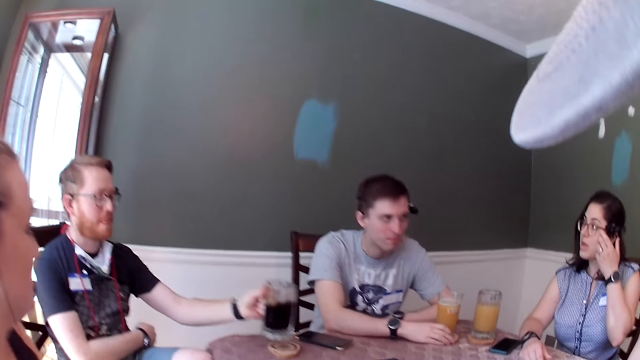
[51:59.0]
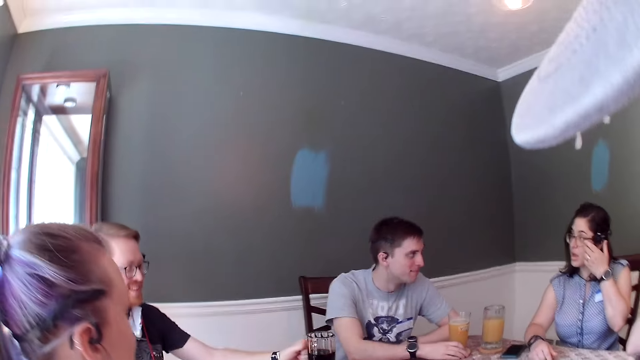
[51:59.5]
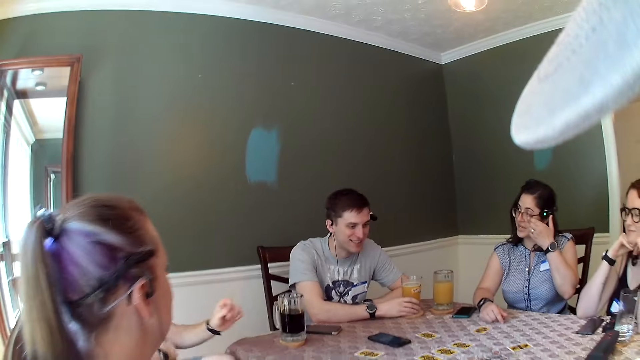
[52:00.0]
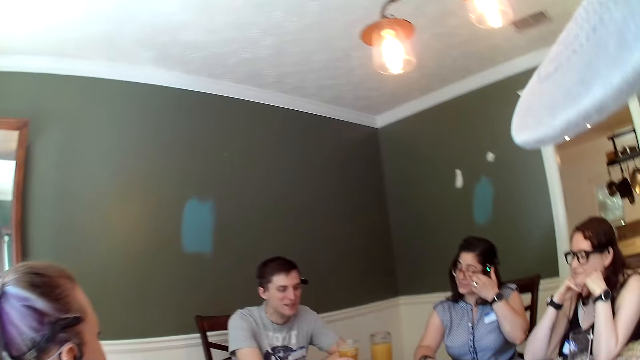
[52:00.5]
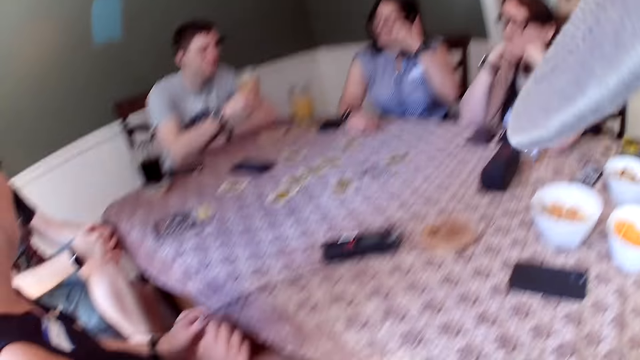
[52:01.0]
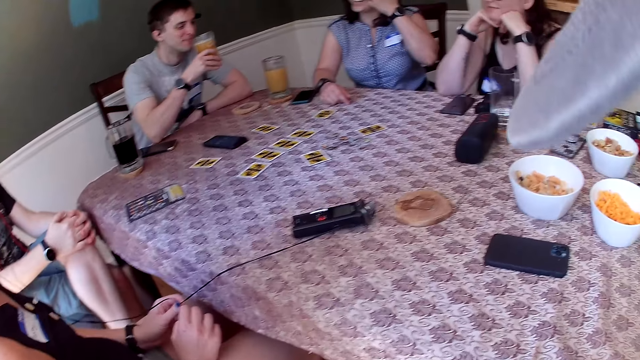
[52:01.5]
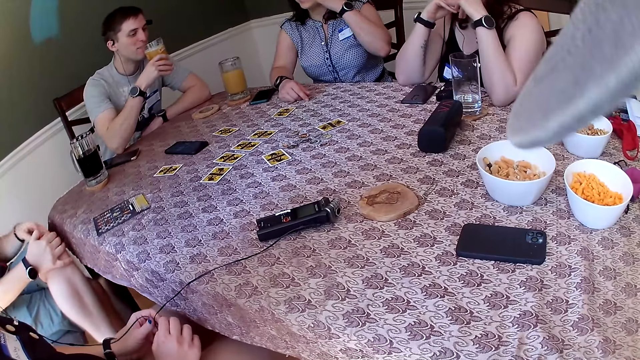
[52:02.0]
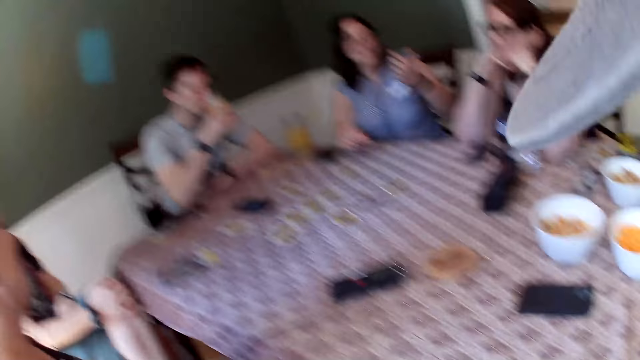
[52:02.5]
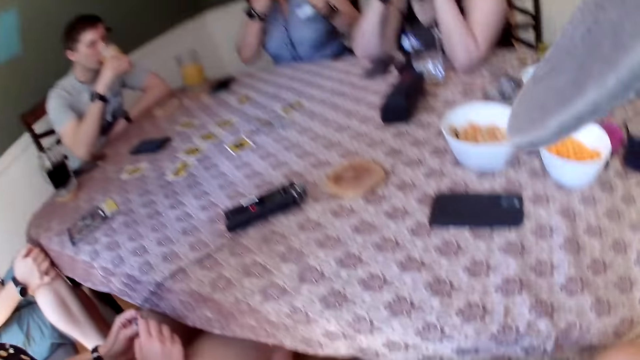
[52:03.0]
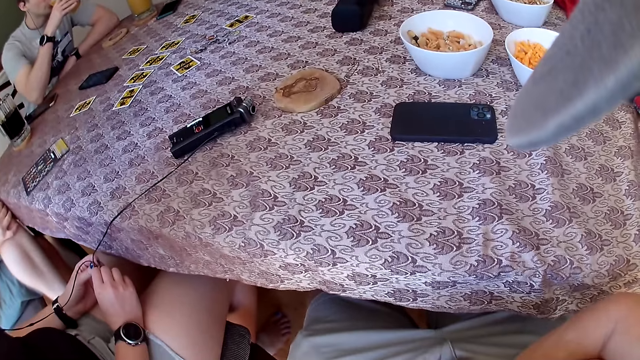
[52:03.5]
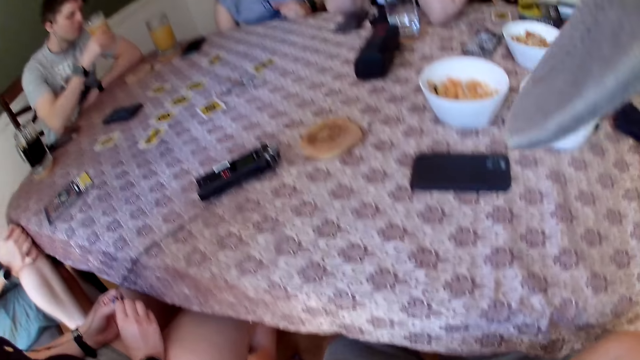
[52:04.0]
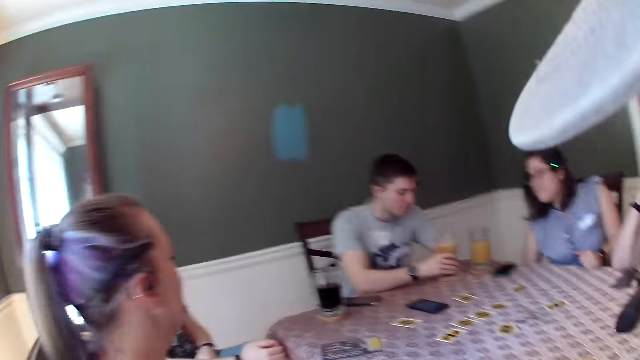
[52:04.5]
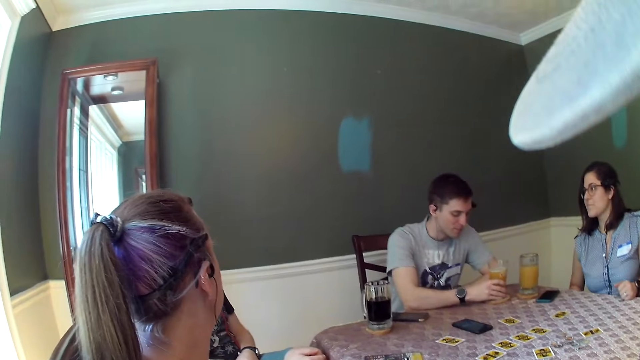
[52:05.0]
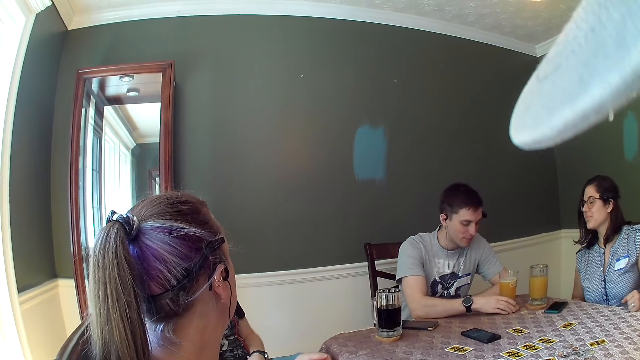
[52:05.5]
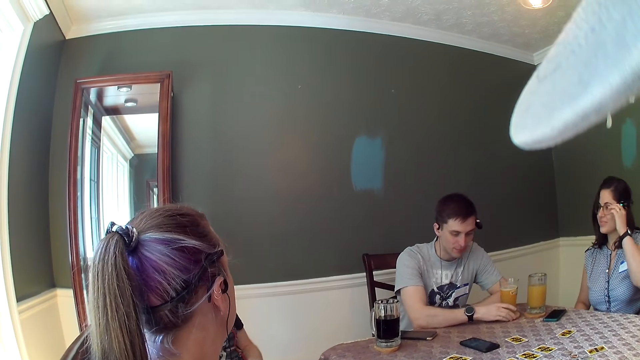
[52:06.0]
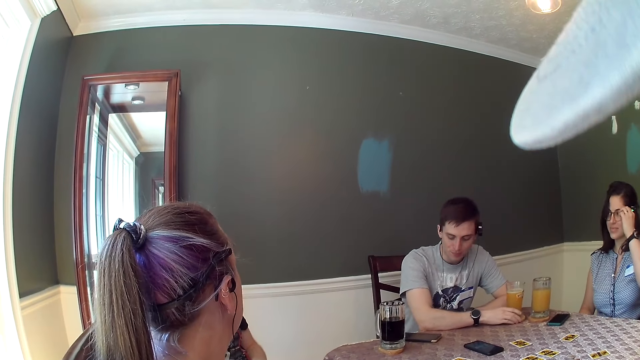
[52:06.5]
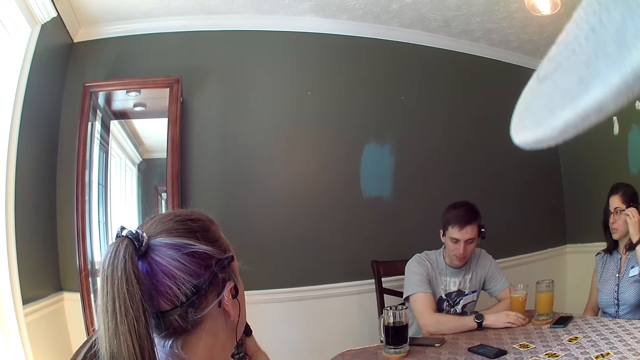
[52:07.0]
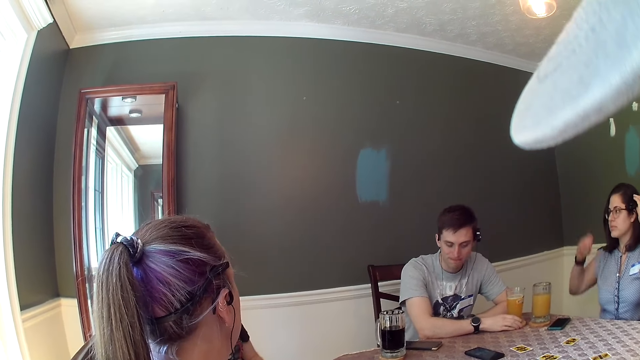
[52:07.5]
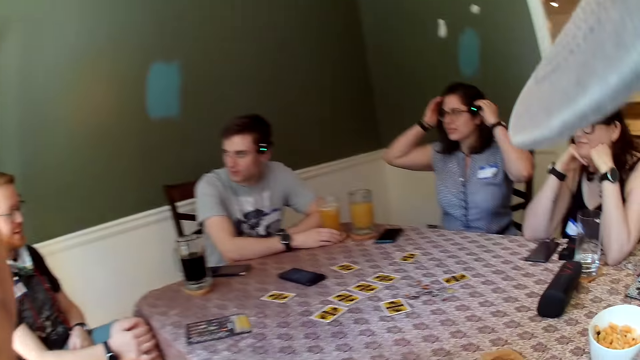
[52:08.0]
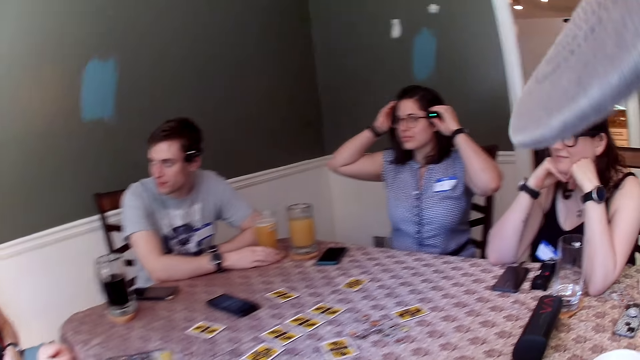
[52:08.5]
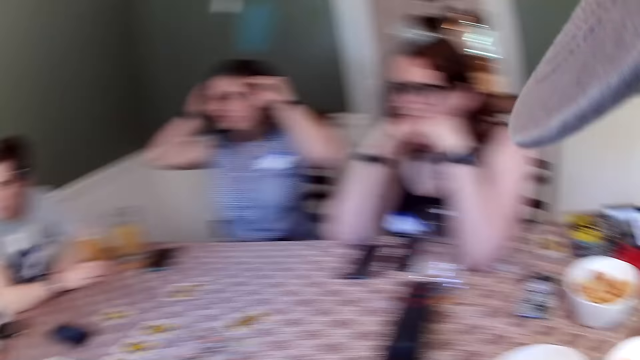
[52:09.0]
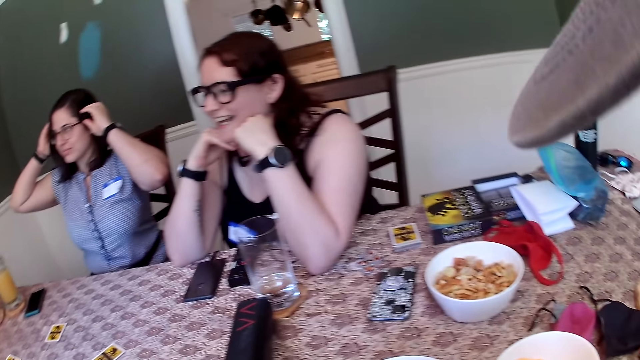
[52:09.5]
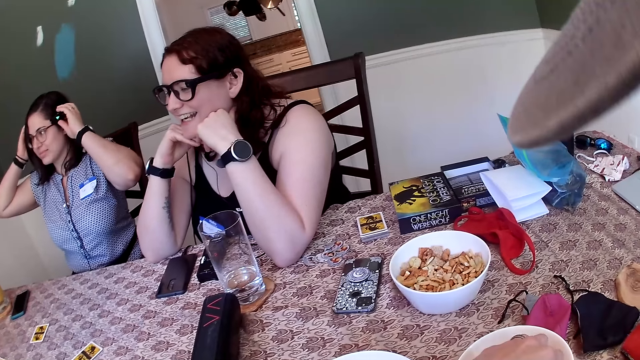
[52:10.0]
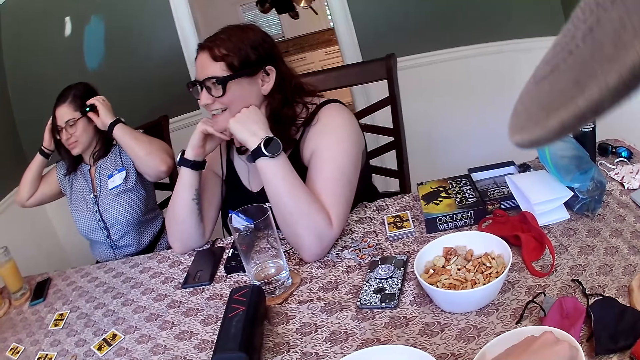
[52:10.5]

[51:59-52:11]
A man drops the cup of drink on the table with his left hand. Another man picks up the cup of drink from the table with his right hand. The second man drinks from the cup and drops the cup of drink on the table with his right hand. The first man interacts with the camera wearer, a woman, the second man, another woman and a third woman.

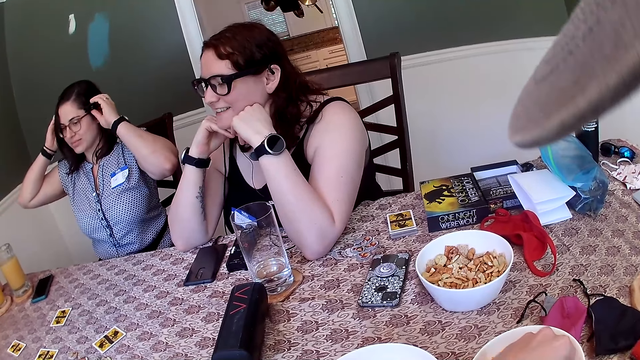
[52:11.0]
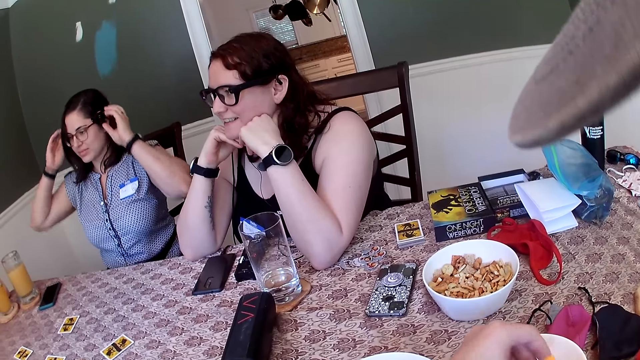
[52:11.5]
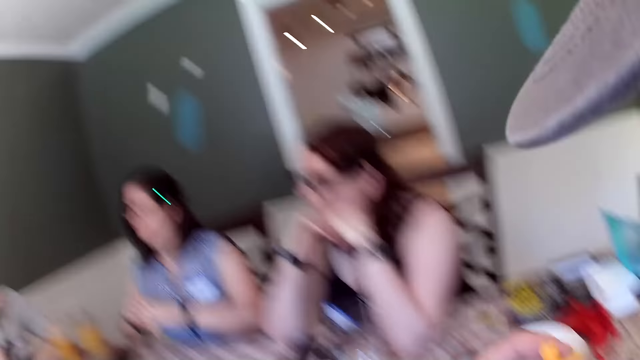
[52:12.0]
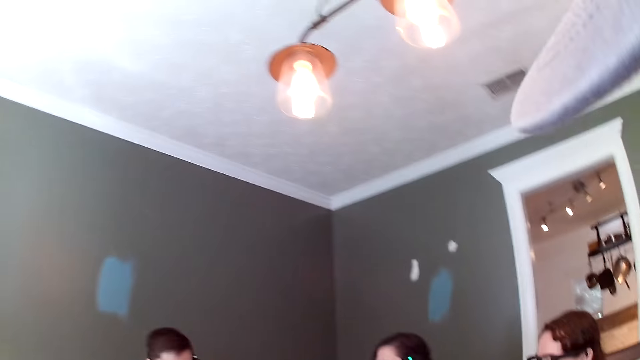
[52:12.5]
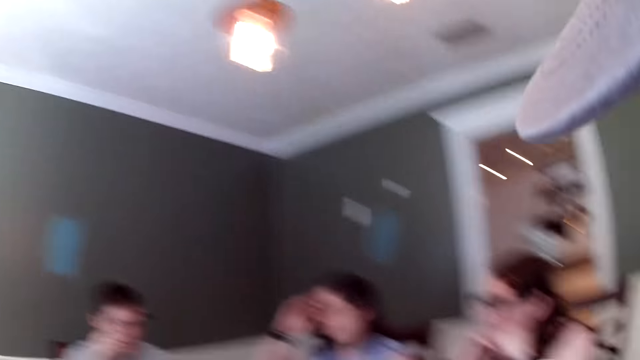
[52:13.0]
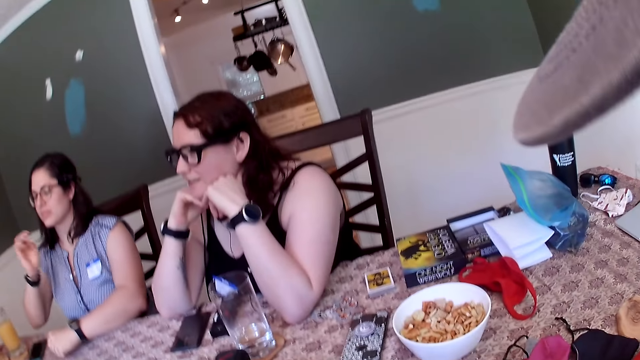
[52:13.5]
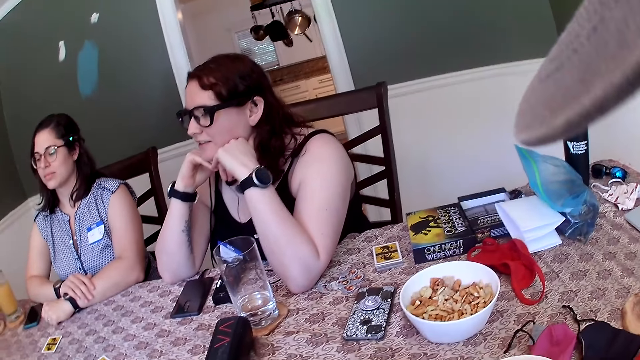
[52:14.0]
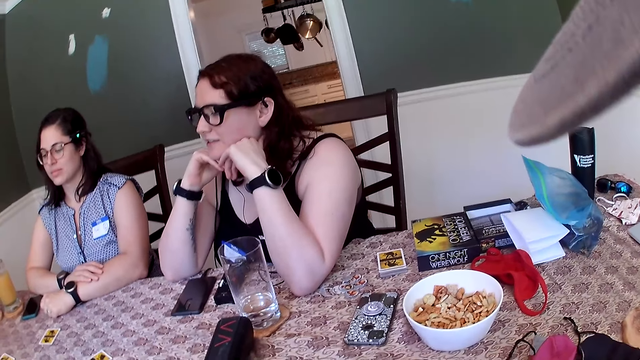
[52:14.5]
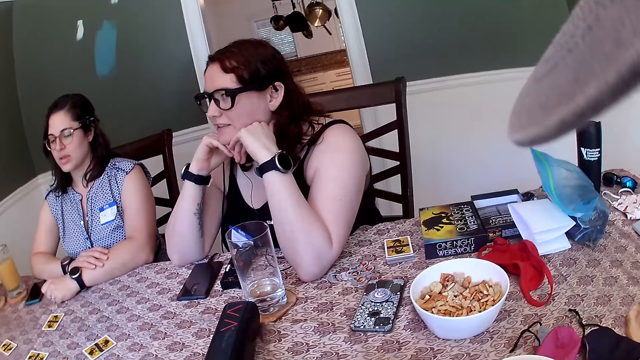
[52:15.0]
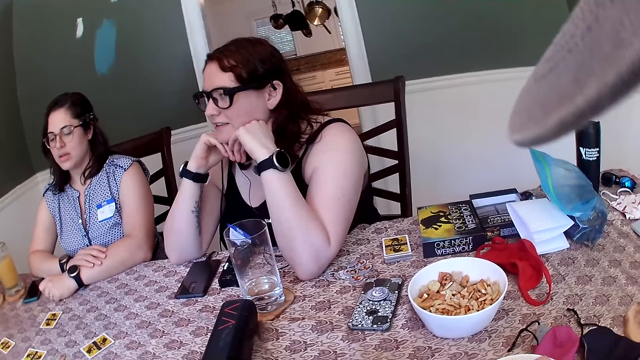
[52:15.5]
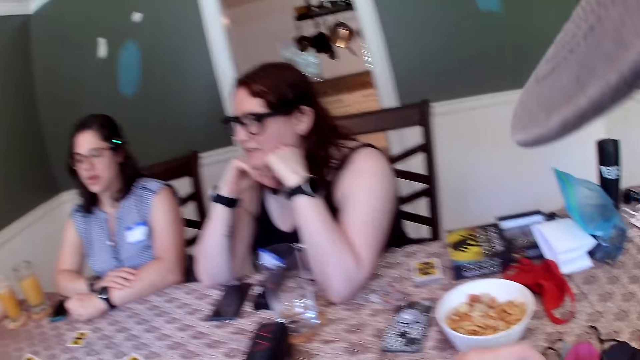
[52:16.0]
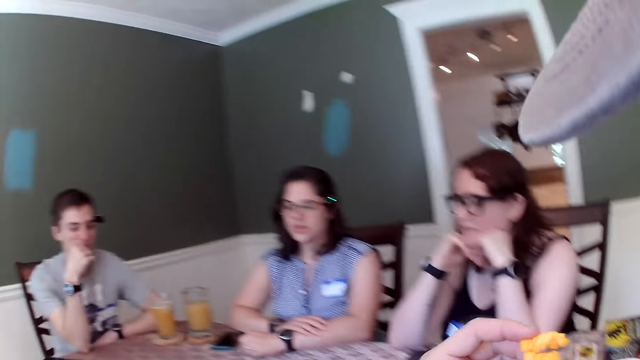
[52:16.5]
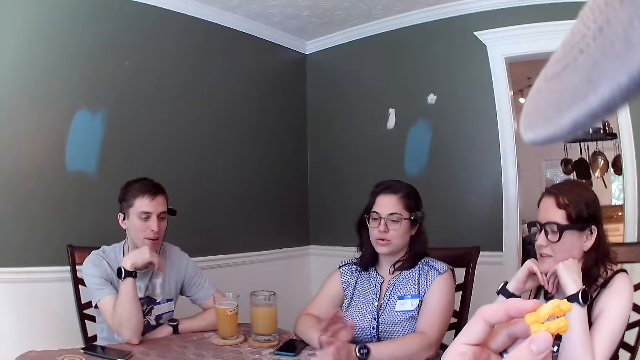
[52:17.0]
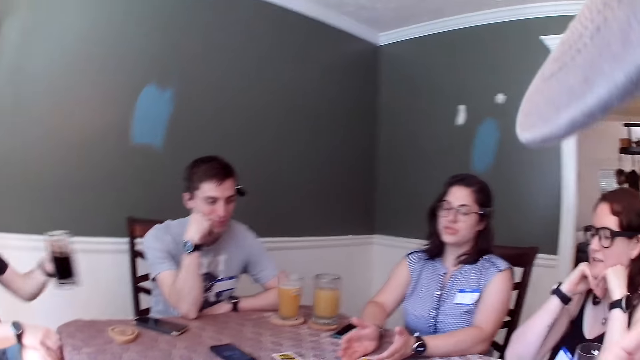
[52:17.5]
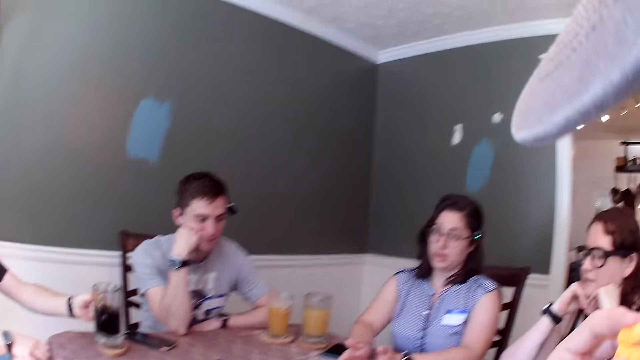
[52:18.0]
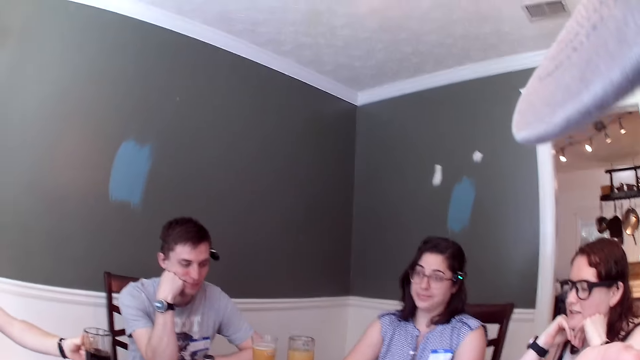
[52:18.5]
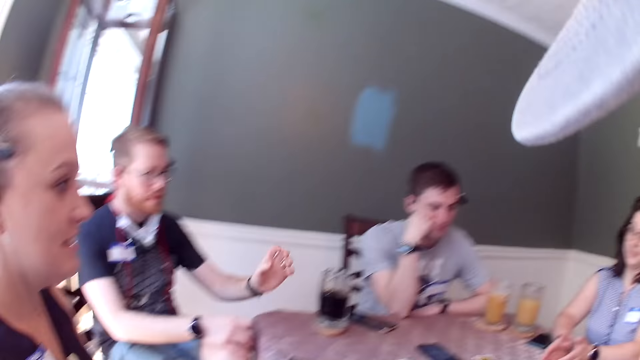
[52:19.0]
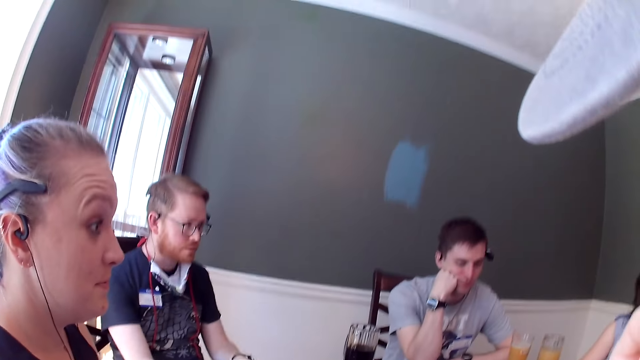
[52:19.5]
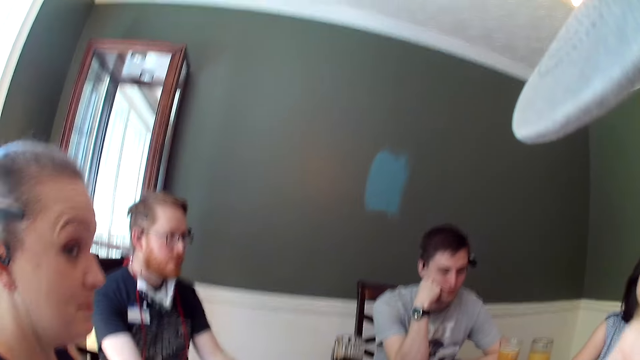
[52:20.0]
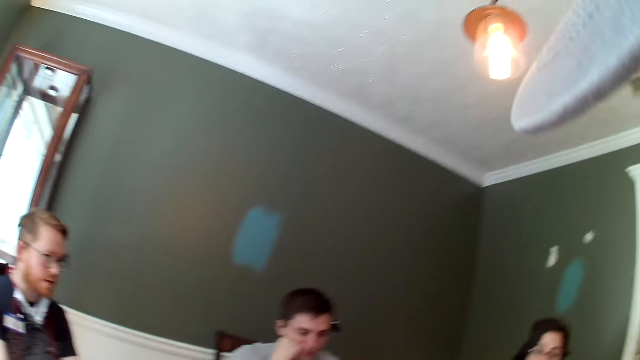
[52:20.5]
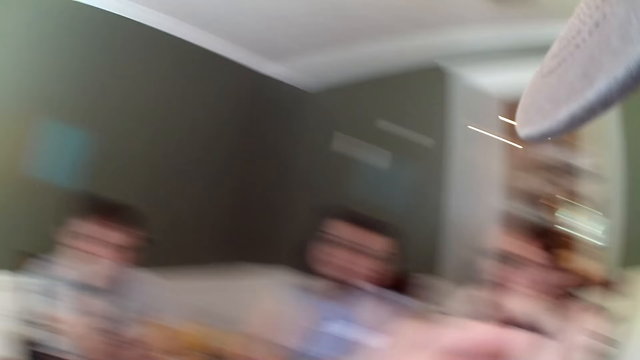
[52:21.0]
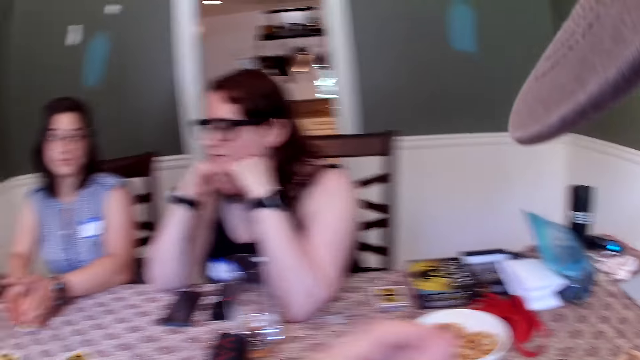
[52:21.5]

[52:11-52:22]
The camera wearer removes some cheese puff from a bowl with his left hand. A woman interacts with the camera wearer, another woman, a man, another man and a third woman. The first woman plays with the cards on the table with her hands. The camera wearer eats the cheese puffs.
